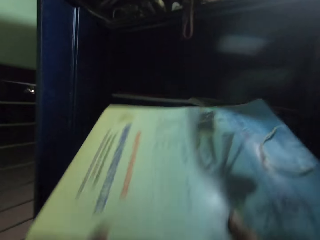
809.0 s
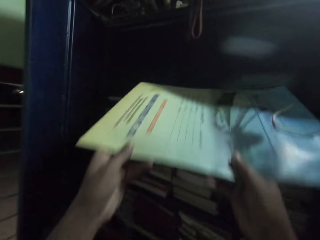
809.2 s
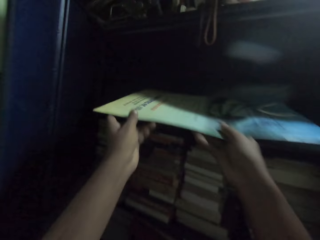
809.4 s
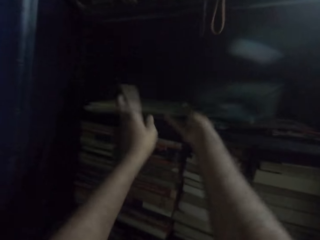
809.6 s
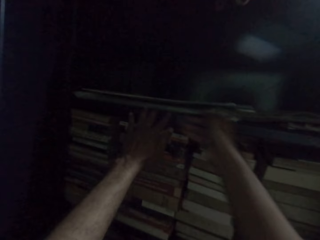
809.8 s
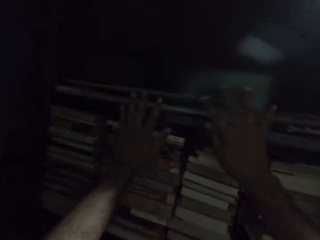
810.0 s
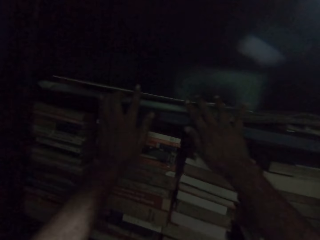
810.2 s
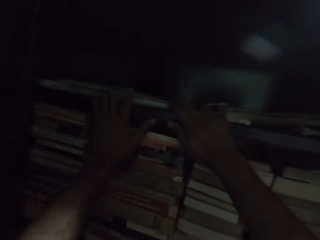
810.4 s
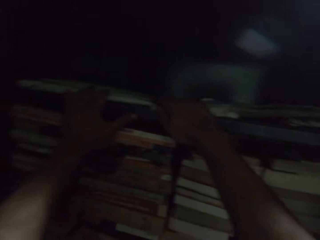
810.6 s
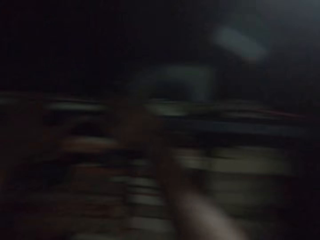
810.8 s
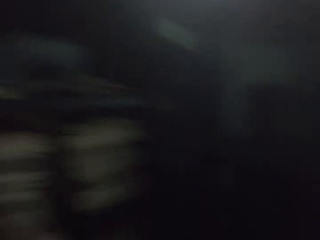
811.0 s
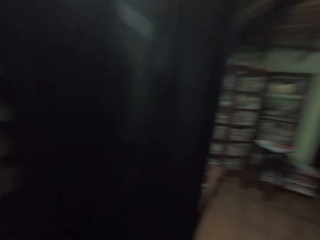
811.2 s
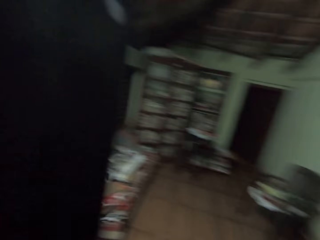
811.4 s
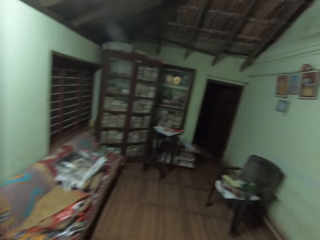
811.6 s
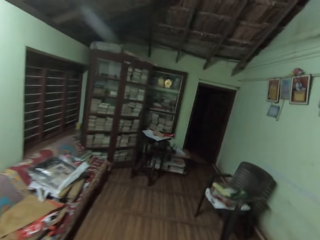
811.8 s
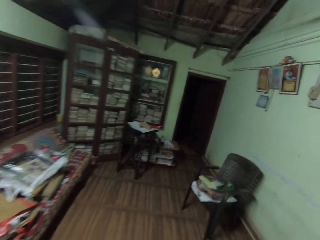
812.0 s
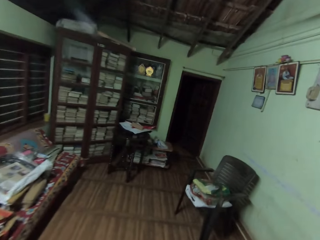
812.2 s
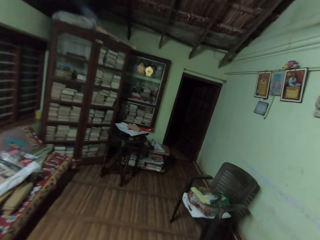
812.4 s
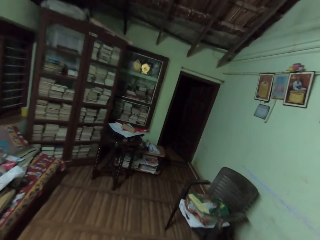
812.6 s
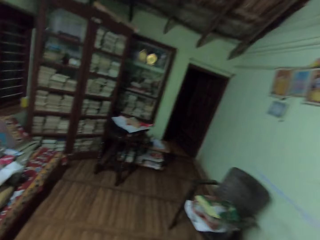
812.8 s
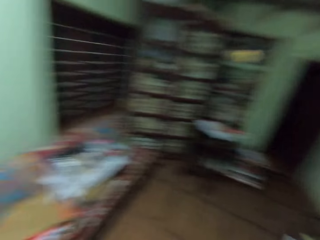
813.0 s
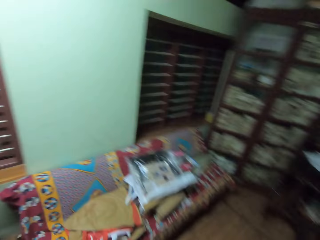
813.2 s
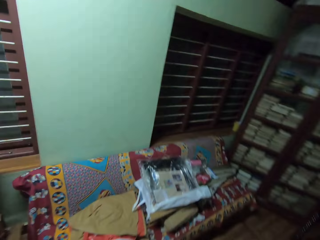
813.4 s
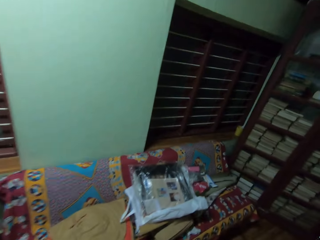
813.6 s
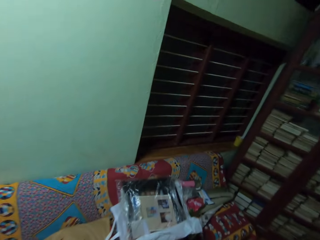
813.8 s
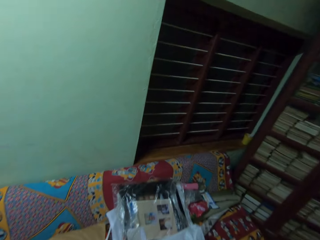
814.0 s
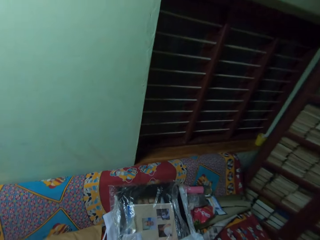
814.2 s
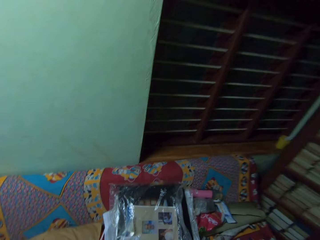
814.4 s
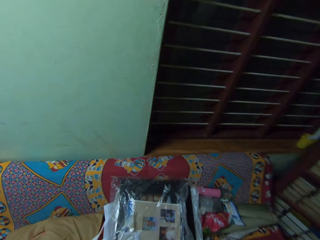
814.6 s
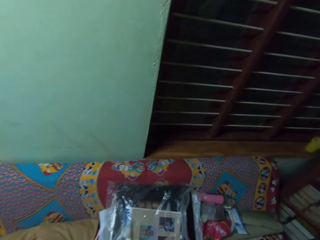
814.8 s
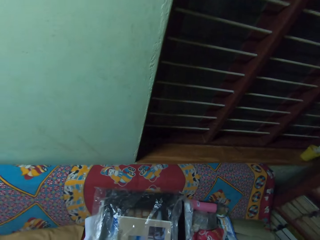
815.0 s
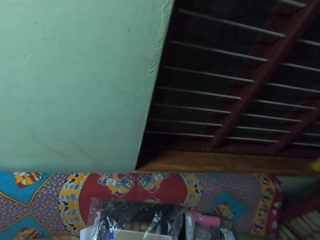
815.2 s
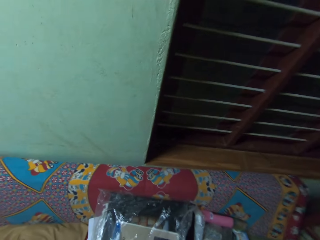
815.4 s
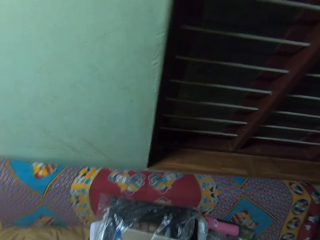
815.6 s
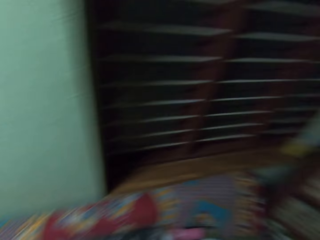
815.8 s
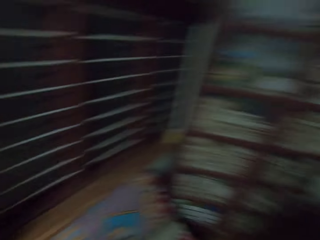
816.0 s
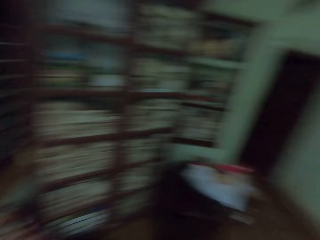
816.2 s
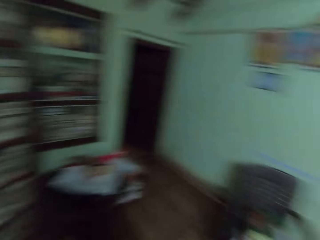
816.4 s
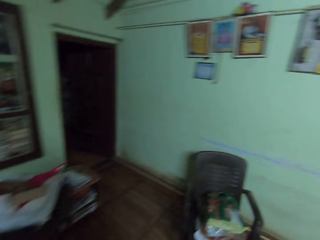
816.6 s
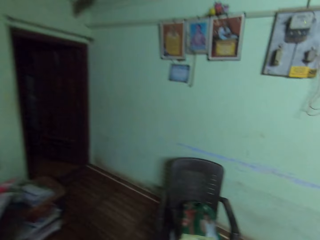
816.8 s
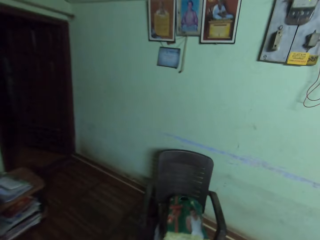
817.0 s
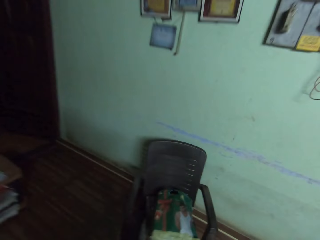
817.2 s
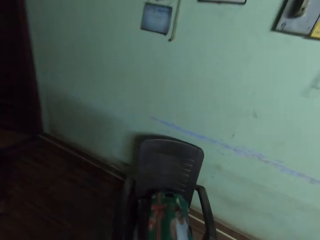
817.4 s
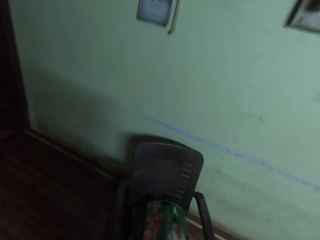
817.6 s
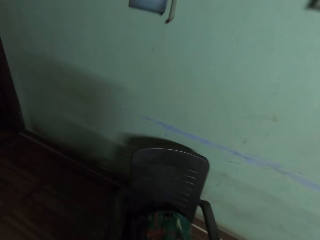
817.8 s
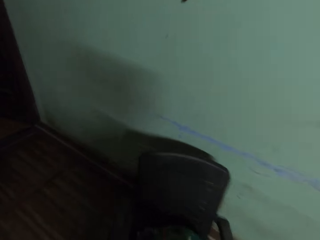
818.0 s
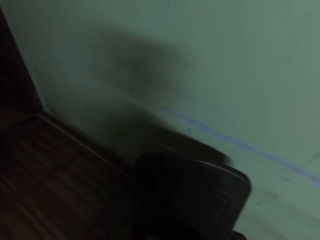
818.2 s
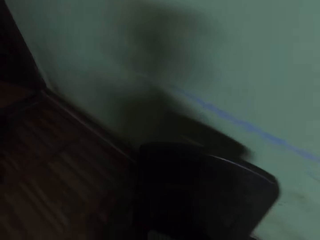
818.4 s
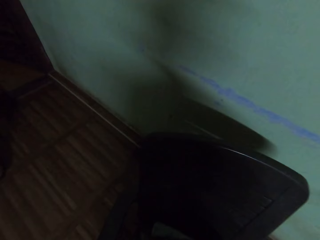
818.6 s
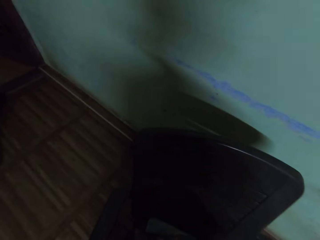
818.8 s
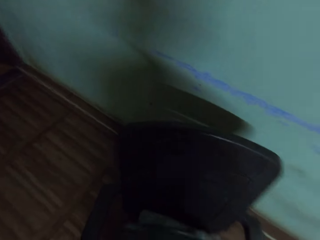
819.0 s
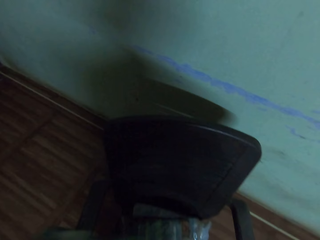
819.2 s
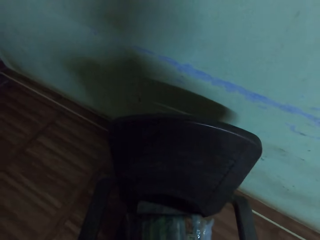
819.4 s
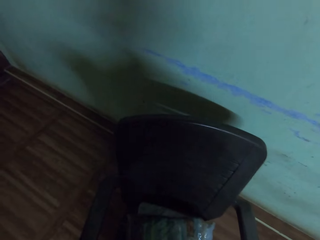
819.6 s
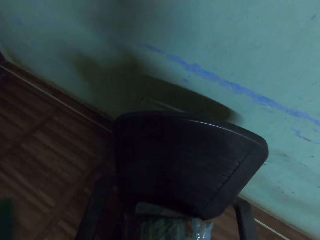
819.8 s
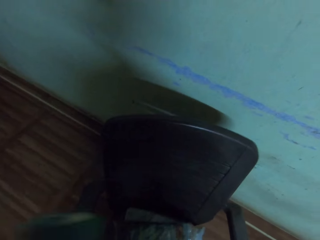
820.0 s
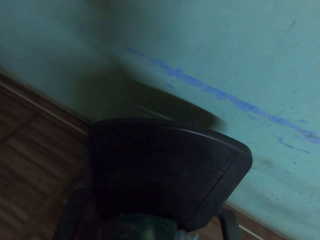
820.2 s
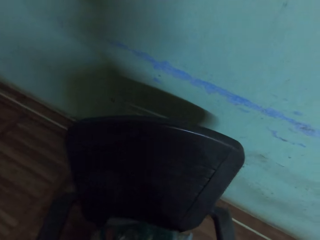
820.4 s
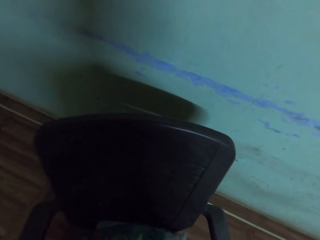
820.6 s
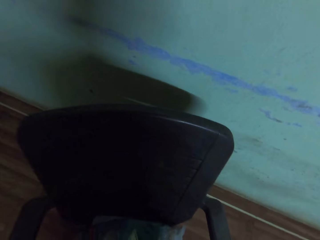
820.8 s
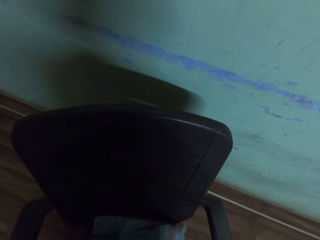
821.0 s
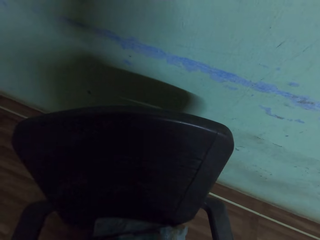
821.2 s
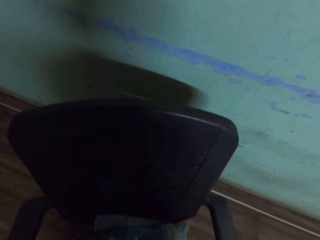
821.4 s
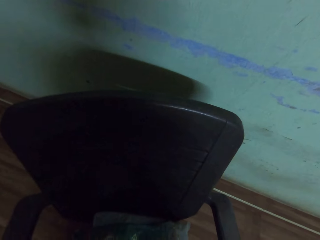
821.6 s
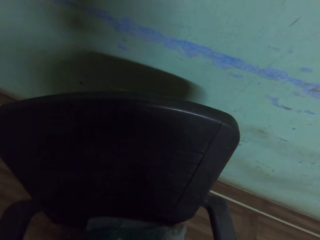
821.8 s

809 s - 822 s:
The camera wearer puts the book in the cabinet. They walk to the right. They pick up papers on the chair.

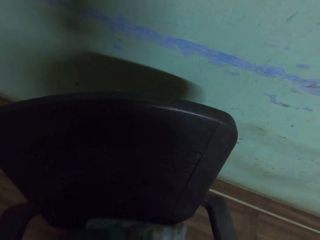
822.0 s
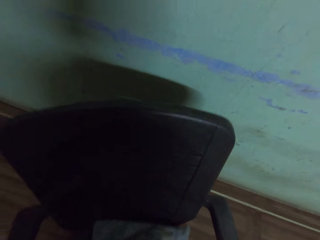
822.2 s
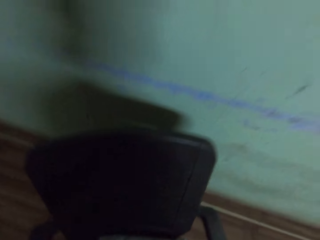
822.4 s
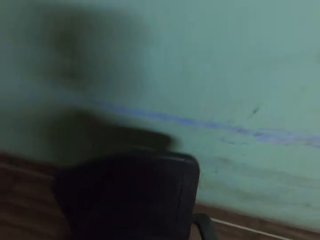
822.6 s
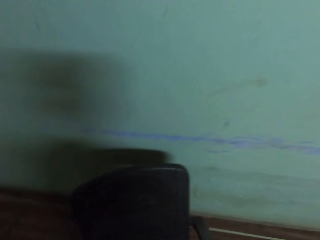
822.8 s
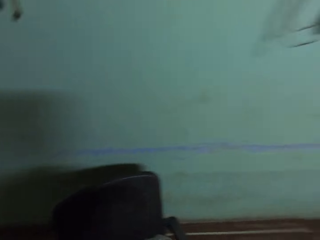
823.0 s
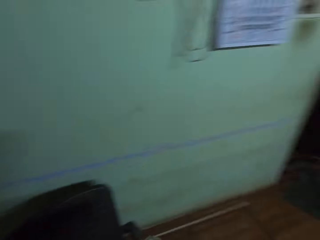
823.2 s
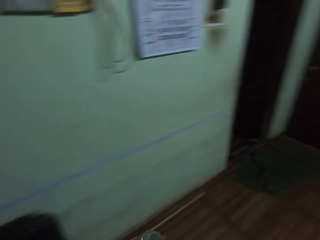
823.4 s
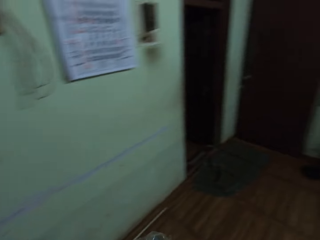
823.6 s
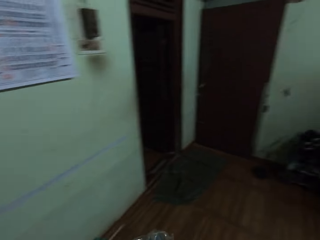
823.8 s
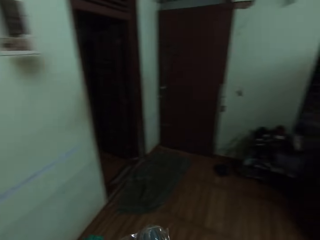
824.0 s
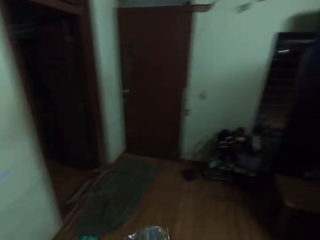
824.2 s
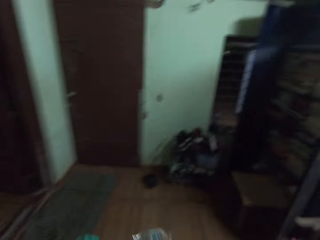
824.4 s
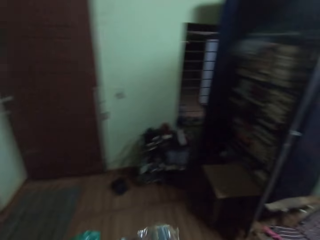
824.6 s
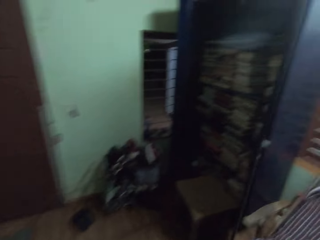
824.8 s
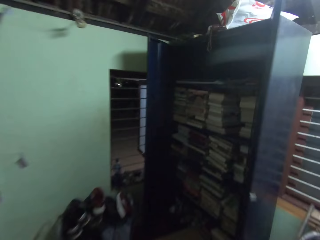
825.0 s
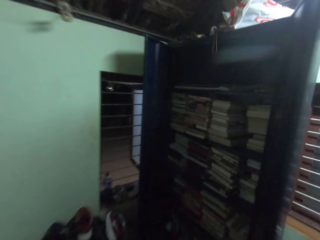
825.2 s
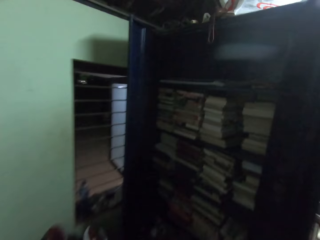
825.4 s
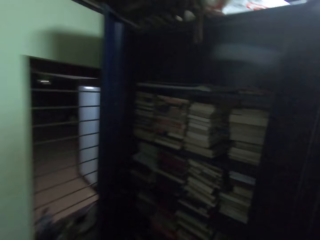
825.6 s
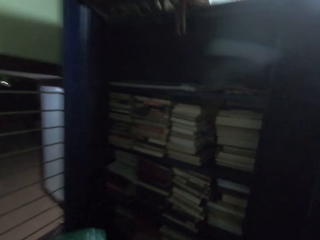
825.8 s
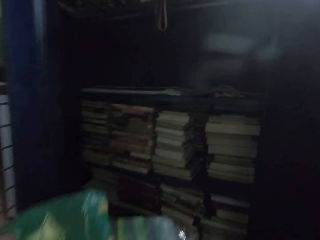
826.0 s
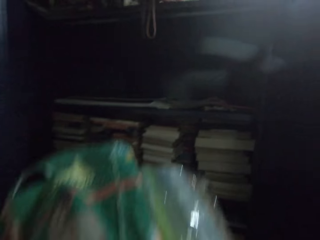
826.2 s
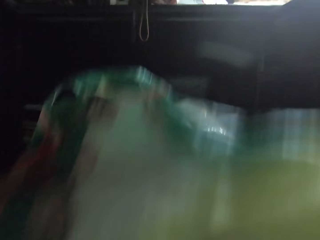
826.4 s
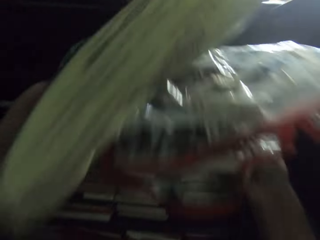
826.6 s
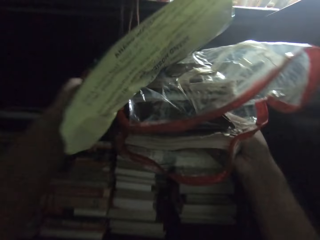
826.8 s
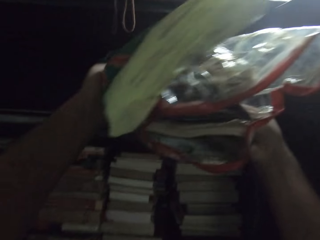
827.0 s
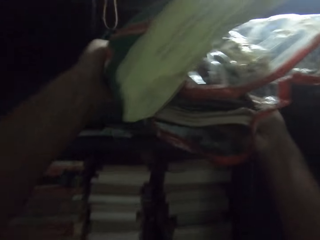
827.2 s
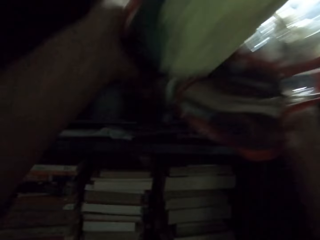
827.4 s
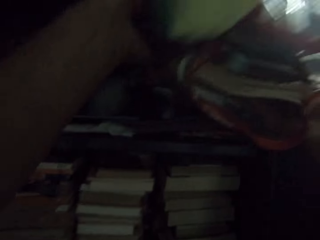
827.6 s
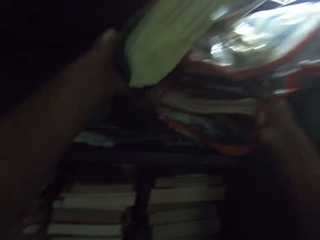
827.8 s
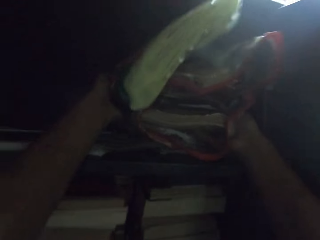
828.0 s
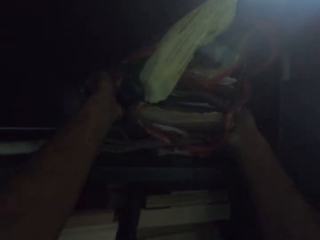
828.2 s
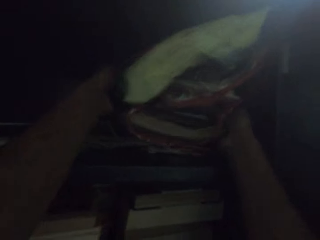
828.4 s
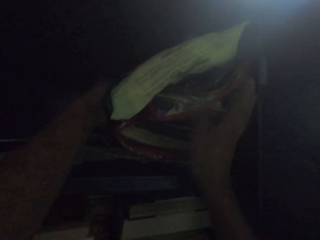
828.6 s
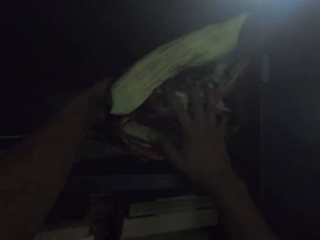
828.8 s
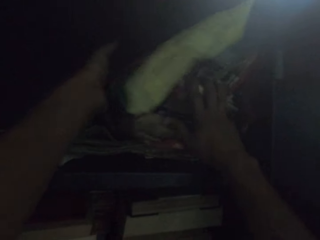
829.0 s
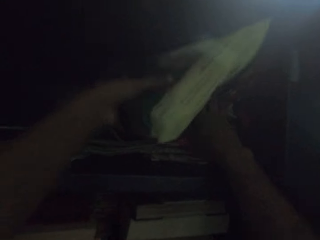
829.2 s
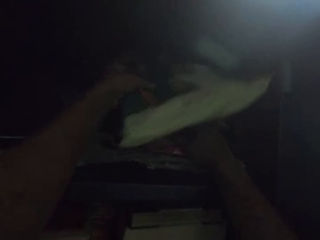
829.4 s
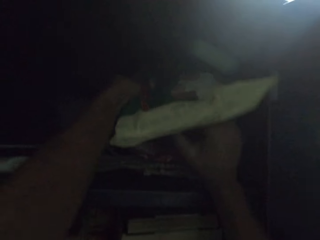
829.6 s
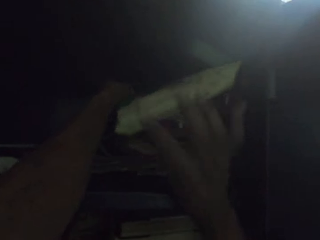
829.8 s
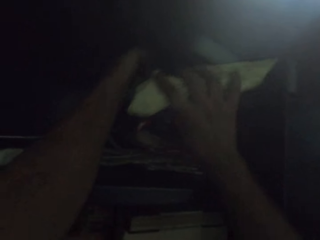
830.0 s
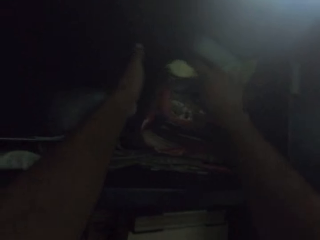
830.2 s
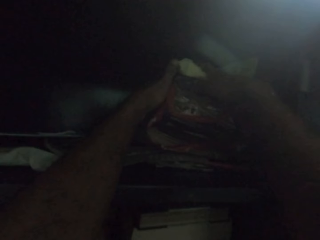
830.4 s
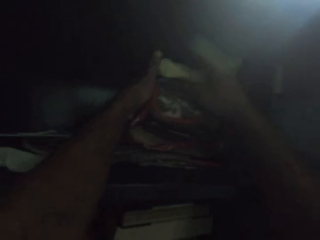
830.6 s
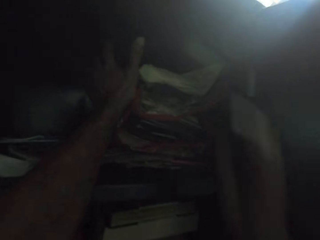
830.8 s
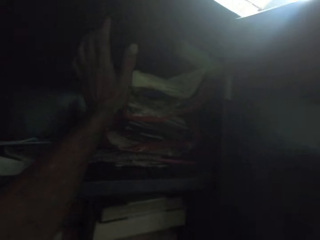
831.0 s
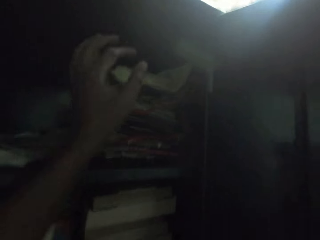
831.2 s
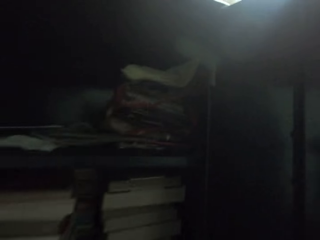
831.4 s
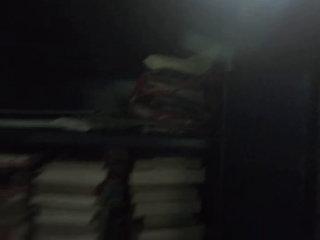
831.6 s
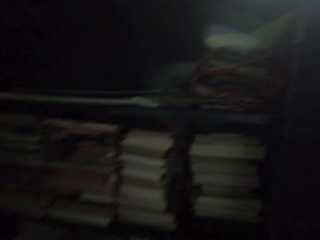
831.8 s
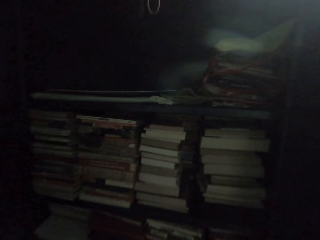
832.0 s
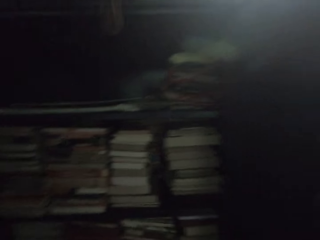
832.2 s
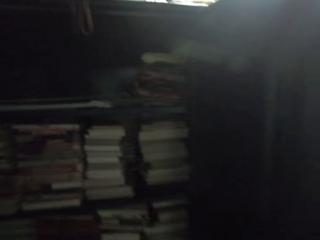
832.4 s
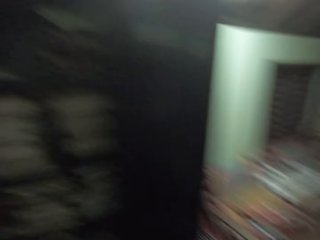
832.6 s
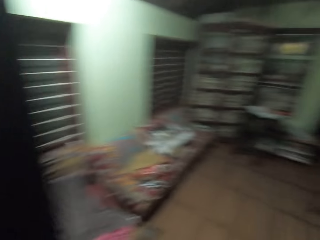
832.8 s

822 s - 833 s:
The camera wearer walks around the house. They put polythene on the shelf.
